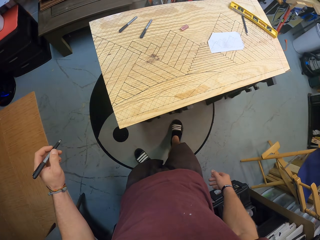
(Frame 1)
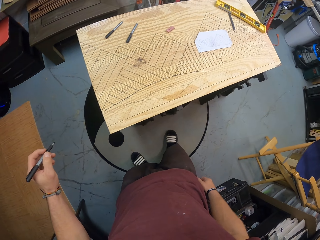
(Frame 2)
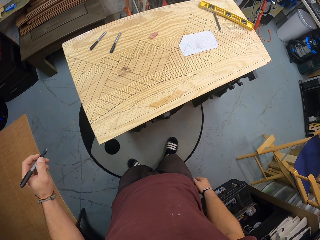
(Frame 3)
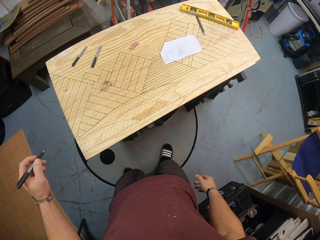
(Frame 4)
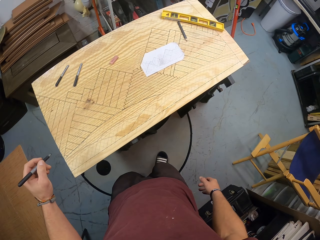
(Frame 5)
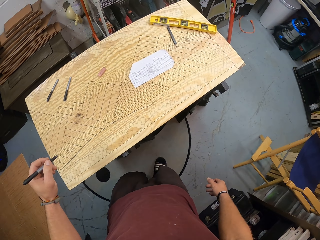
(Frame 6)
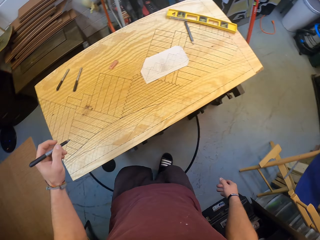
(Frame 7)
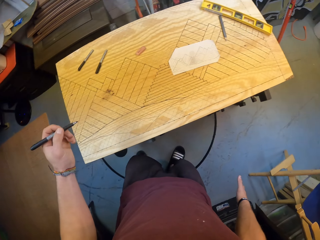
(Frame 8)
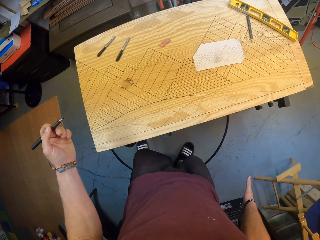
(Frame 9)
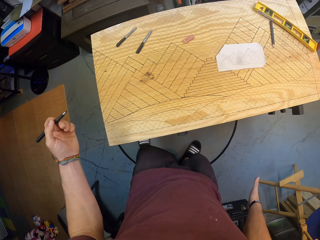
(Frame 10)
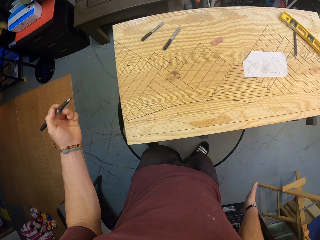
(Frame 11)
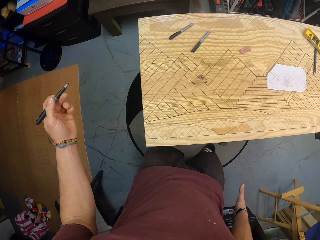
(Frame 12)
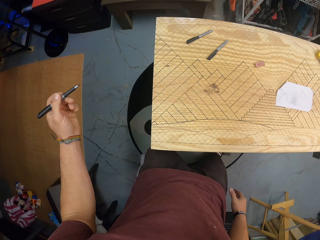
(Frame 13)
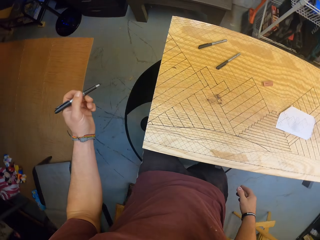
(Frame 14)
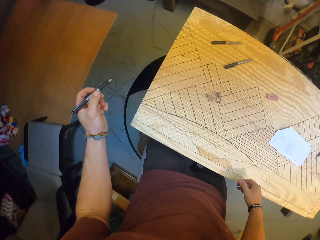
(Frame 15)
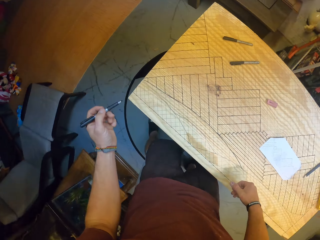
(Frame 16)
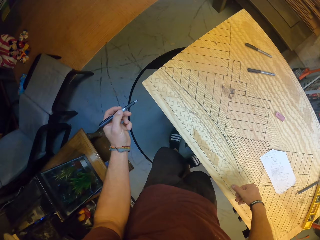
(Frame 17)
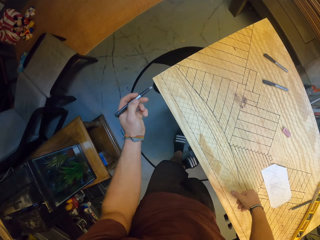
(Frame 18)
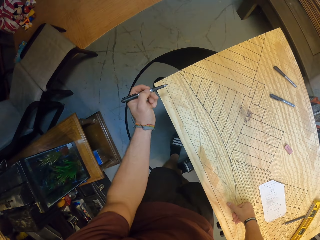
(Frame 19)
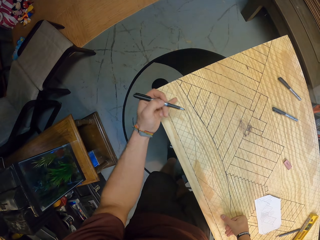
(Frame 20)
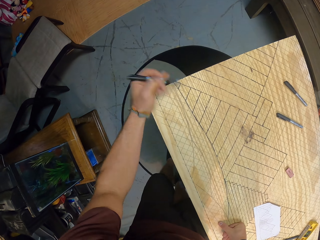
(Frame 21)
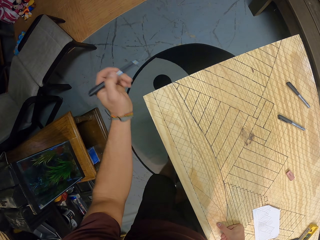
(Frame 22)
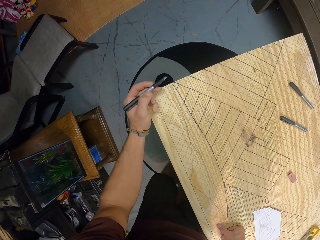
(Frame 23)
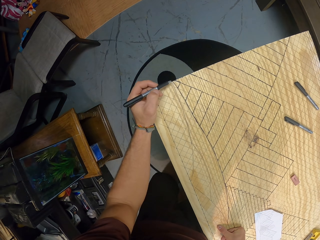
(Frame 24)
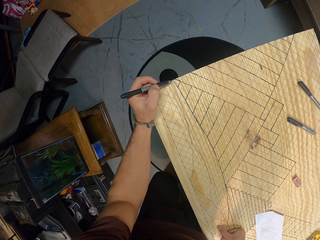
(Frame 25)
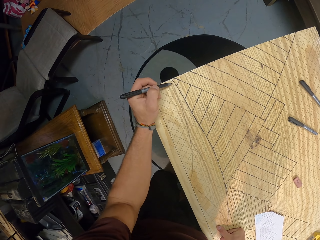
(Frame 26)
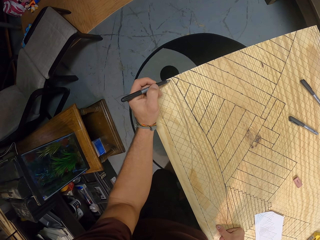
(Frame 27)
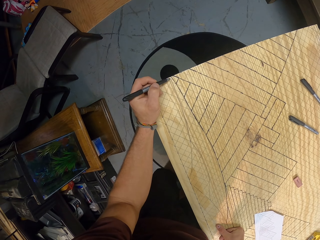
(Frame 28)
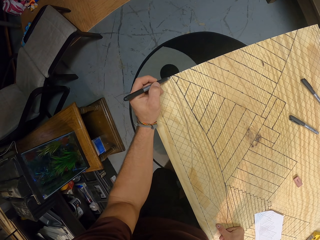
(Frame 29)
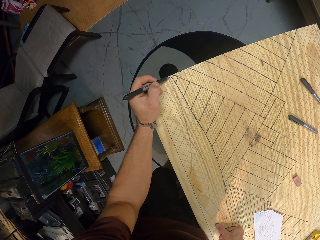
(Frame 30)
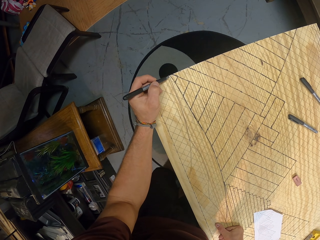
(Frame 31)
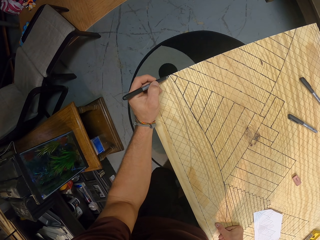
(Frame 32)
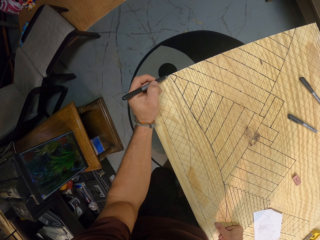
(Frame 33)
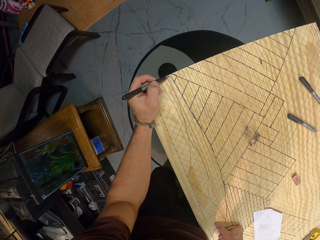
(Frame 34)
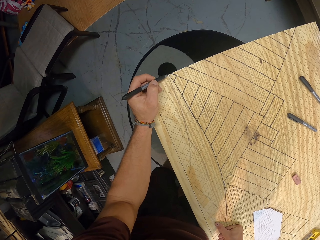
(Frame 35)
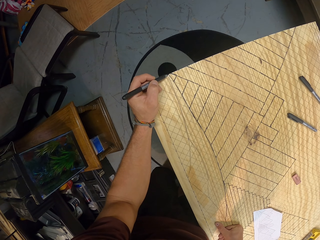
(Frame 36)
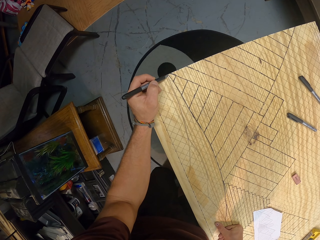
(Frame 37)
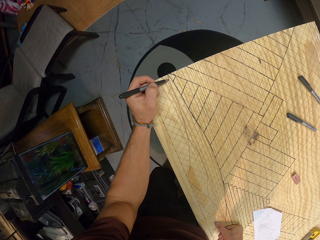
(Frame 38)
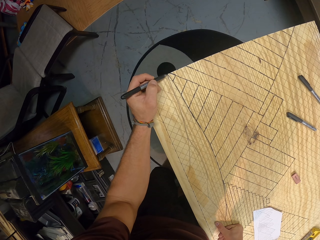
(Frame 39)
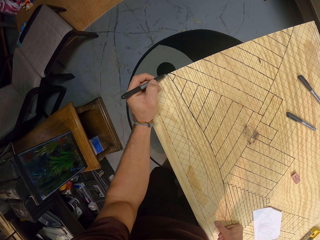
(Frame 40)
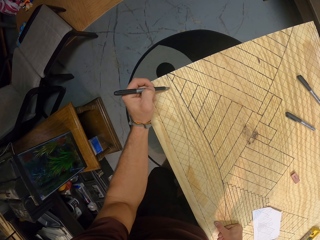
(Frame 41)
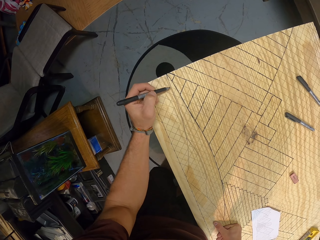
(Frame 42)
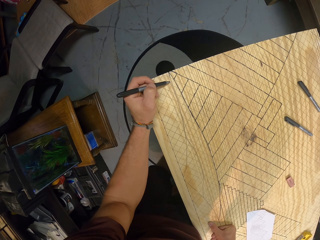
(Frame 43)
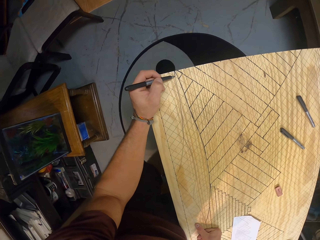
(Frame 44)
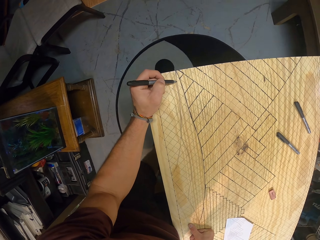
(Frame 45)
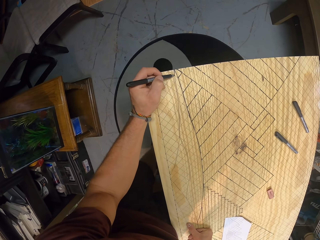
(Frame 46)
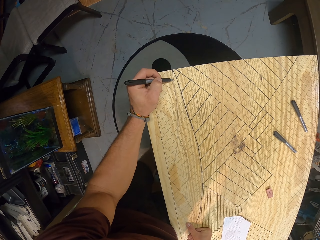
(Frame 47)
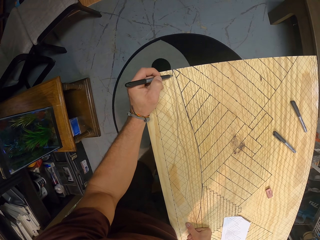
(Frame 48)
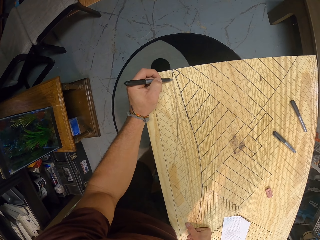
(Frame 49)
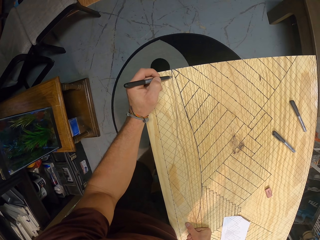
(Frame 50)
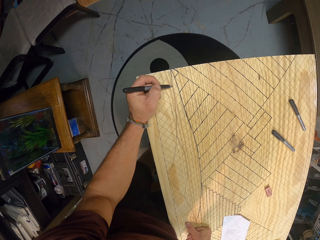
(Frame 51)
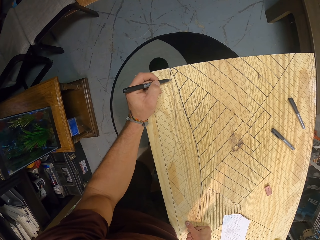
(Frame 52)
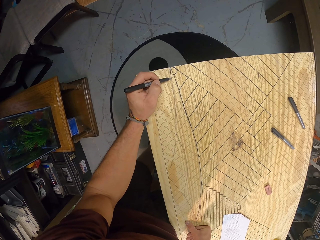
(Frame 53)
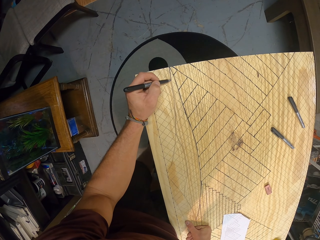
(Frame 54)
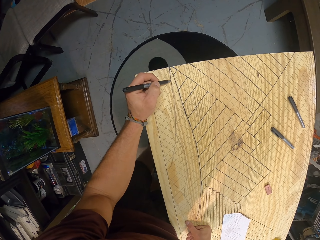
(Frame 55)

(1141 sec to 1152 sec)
The camera wearer wipes the wooden panel with his left hand. He traces a line on the wooden panel with the marker in his left hand.

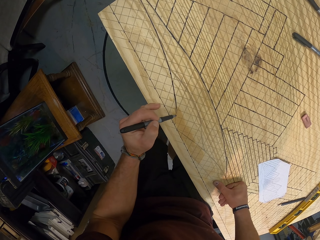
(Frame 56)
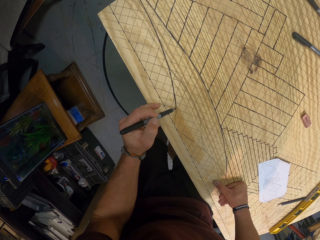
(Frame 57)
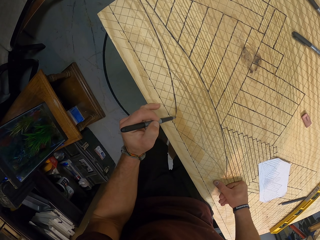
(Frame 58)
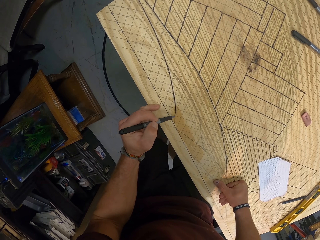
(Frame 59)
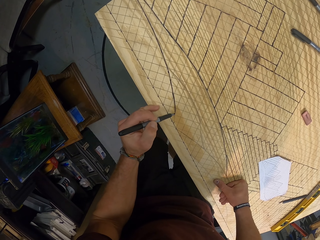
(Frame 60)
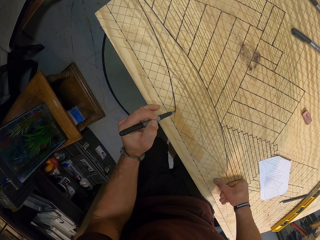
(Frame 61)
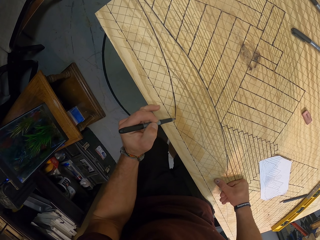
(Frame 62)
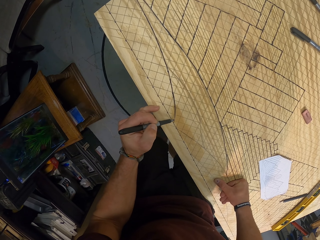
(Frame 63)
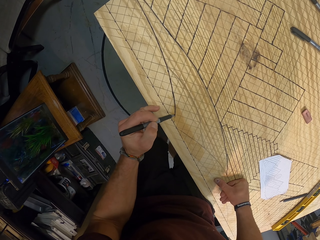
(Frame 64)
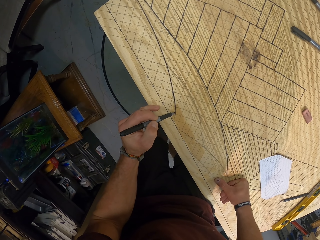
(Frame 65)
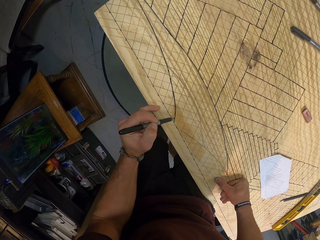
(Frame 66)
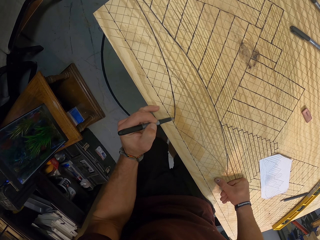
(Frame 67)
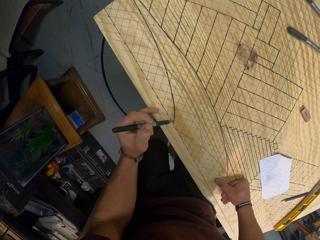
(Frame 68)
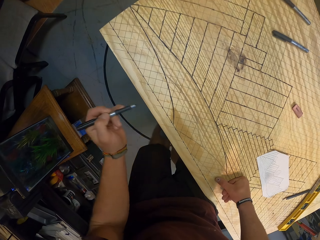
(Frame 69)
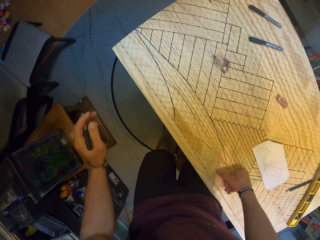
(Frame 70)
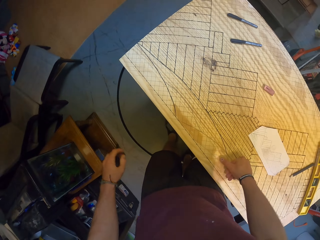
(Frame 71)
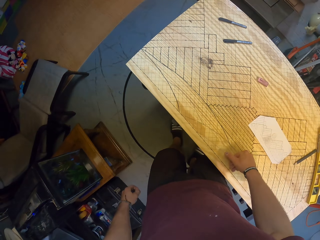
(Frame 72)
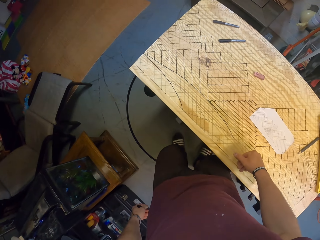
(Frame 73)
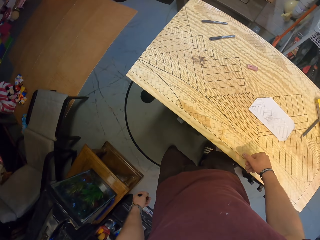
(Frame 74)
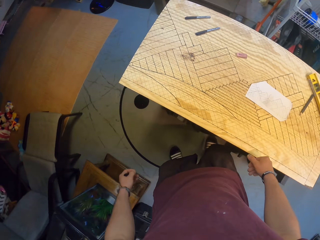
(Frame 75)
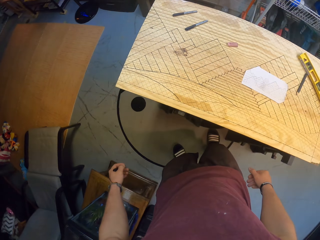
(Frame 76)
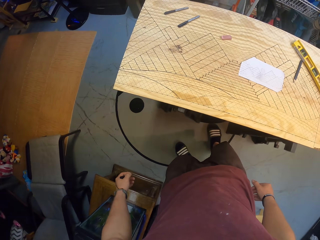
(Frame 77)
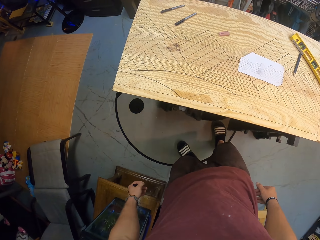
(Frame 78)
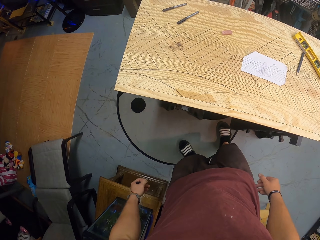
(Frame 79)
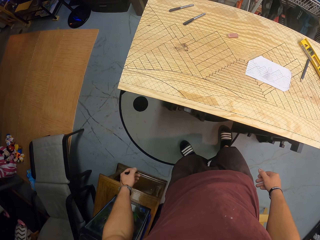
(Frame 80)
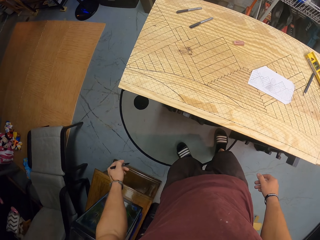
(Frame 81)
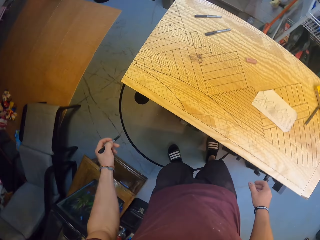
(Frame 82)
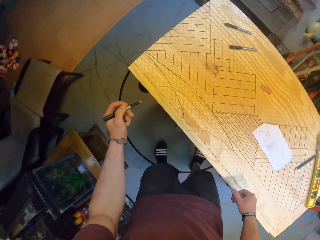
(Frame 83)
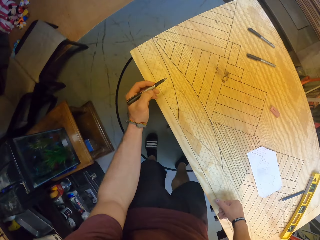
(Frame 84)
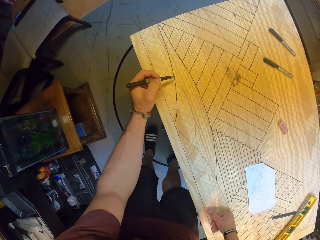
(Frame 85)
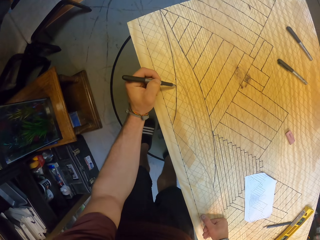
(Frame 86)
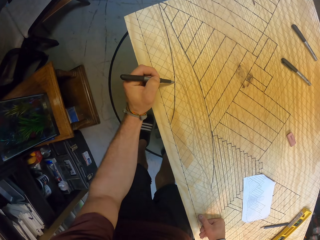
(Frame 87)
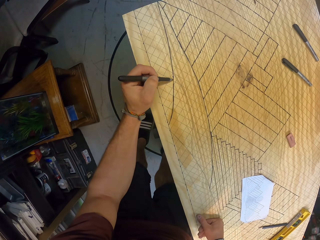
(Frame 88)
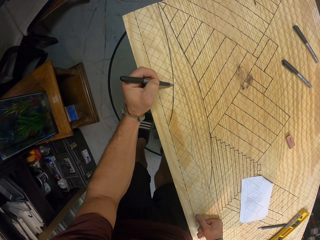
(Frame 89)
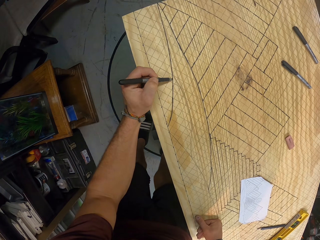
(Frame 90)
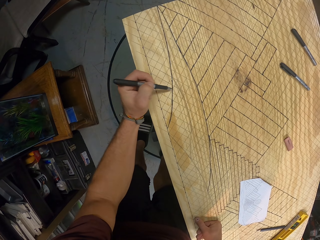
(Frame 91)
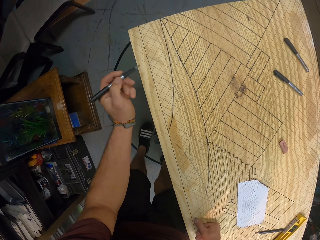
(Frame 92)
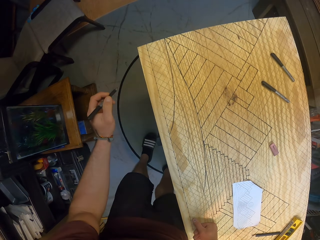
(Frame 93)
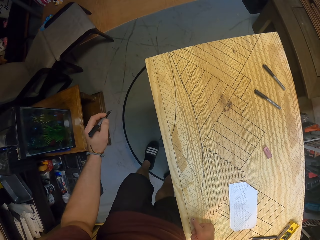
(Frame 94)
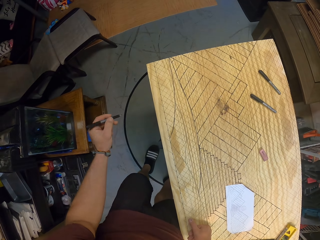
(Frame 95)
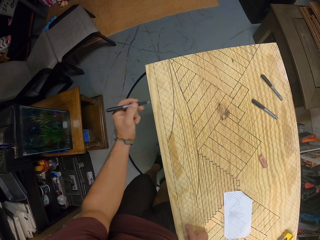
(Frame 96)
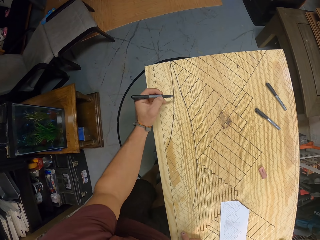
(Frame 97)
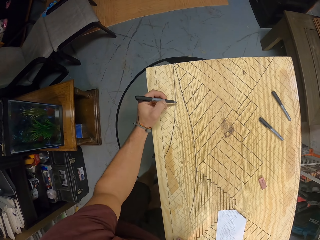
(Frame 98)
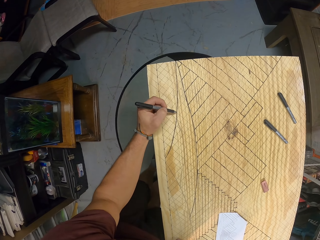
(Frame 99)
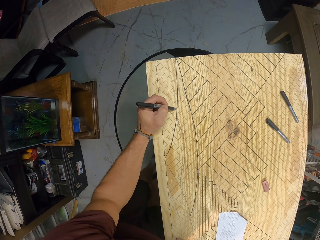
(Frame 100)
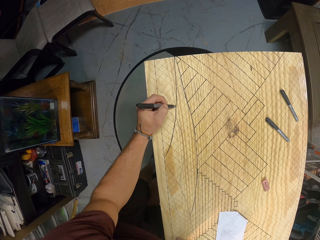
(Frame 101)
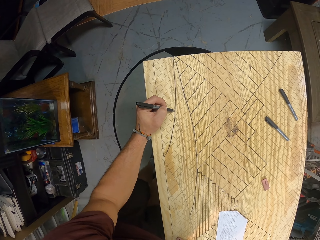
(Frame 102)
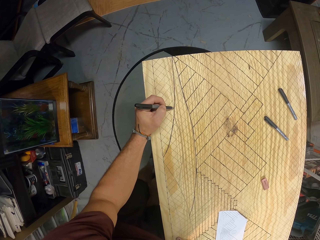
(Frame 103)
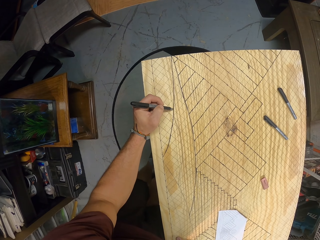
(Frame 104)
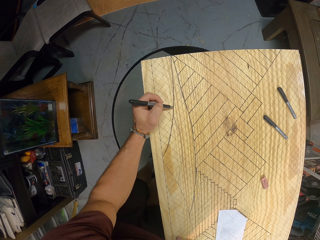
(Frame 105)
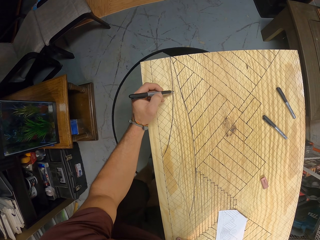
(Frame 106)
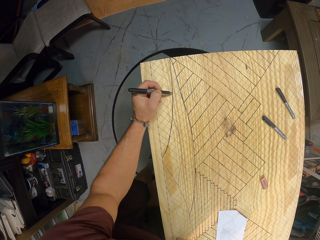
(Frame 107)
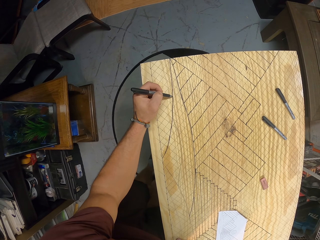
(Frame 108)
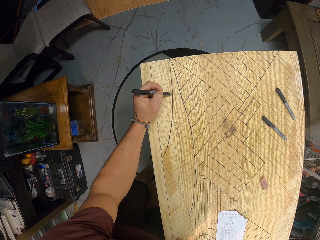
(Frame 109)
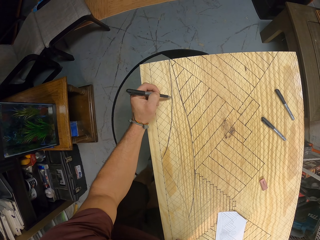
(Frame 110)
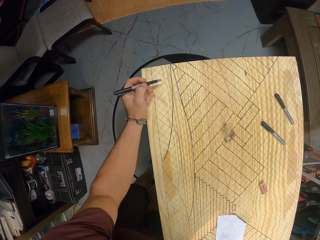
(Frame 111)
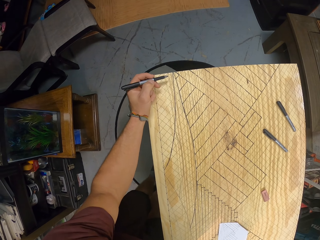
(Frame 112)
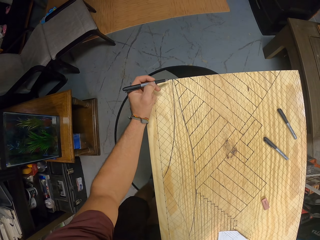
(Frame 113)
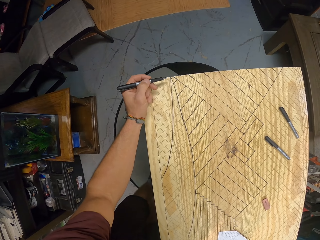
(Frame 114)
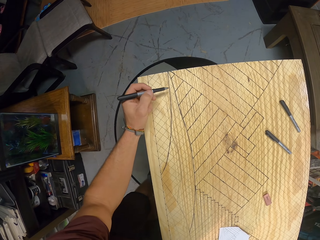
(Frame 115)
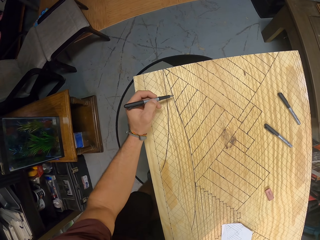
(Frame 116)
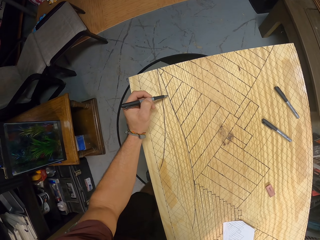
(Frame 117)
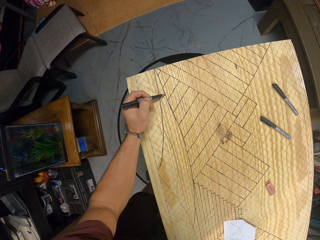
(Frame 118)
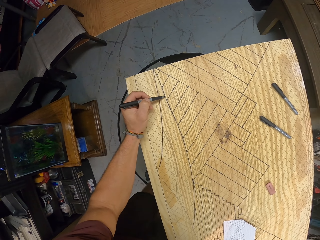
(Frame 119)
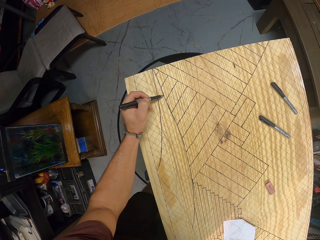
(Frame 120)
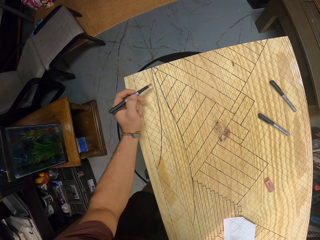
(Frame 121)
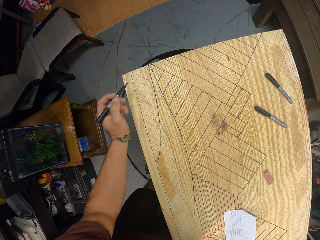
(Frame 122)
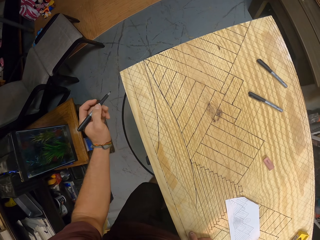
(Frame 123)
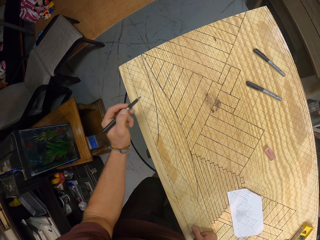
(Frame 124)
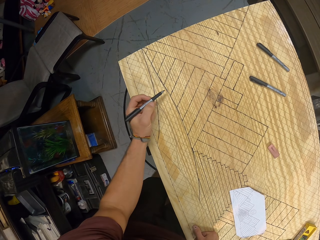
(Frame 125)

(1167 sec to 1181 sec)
The camera wearer stops drawing. They stop drawing again. They continue to draw.
